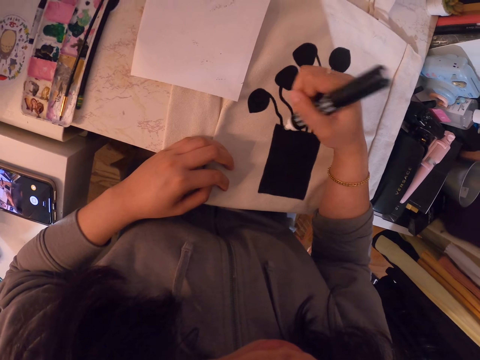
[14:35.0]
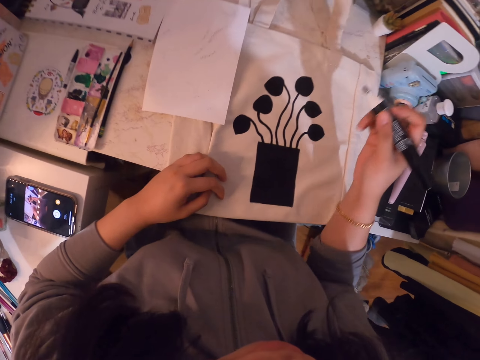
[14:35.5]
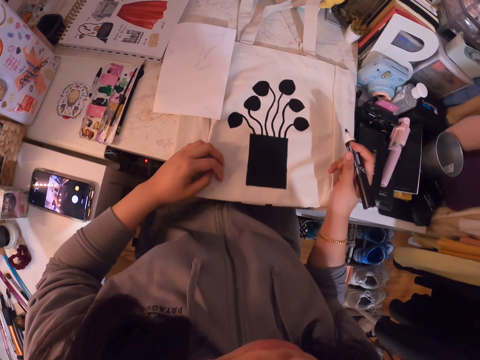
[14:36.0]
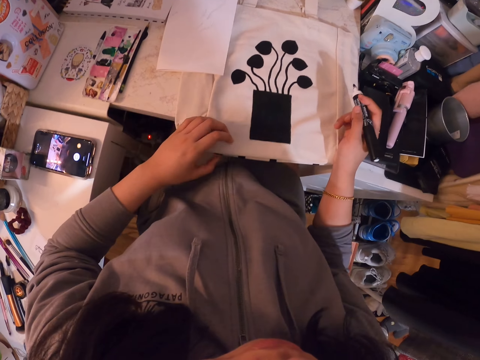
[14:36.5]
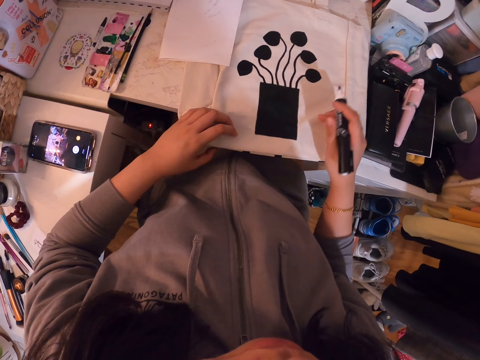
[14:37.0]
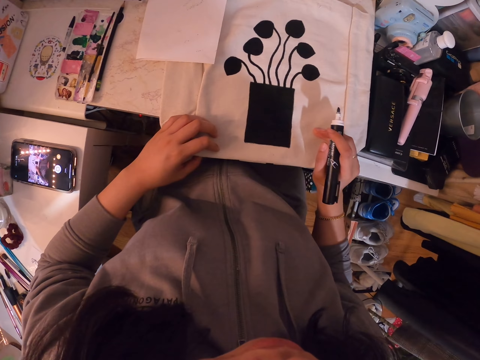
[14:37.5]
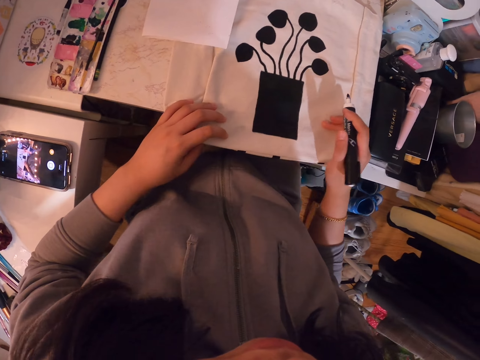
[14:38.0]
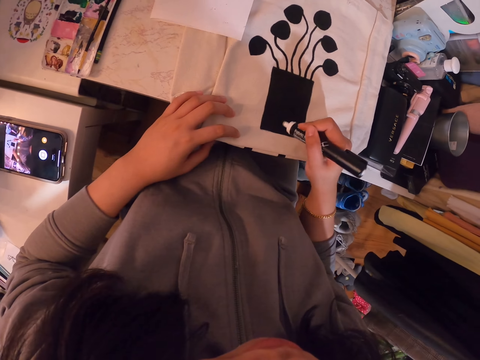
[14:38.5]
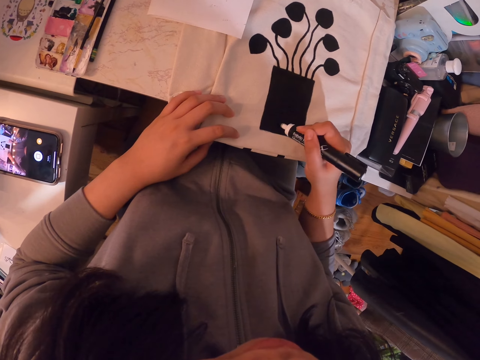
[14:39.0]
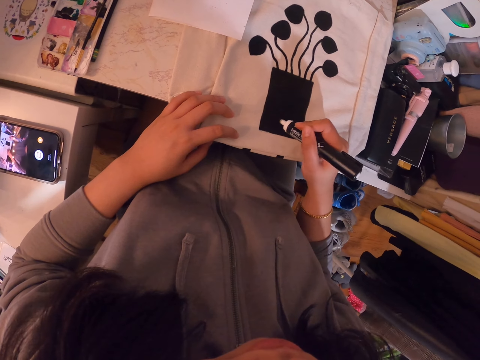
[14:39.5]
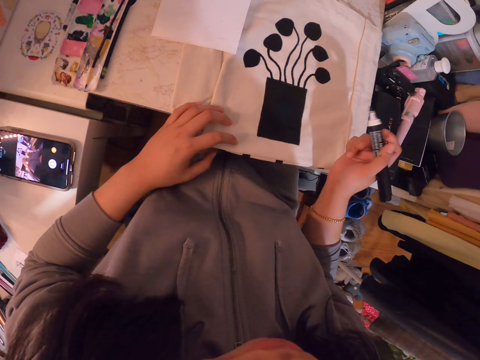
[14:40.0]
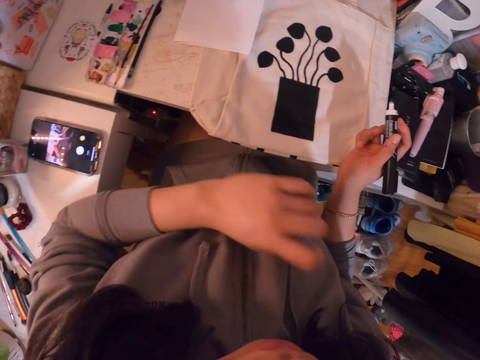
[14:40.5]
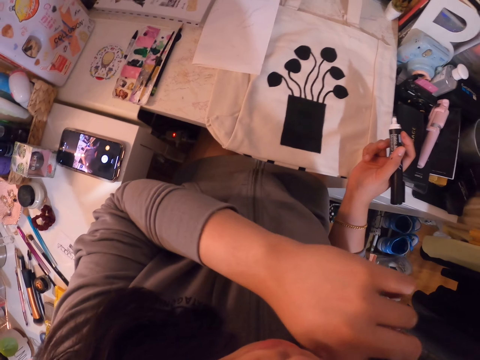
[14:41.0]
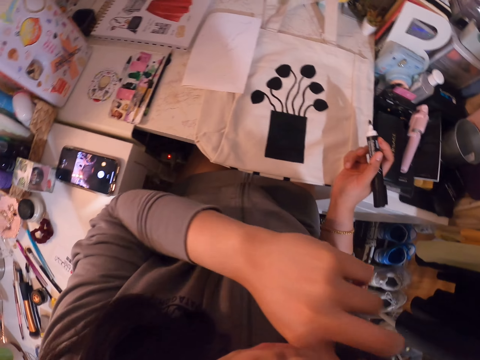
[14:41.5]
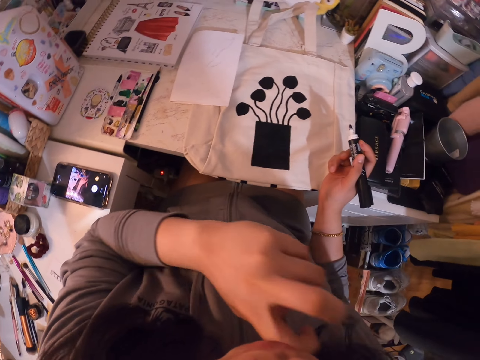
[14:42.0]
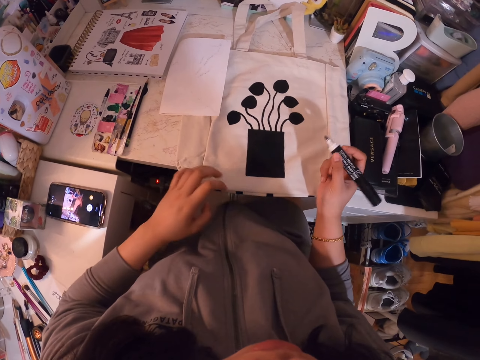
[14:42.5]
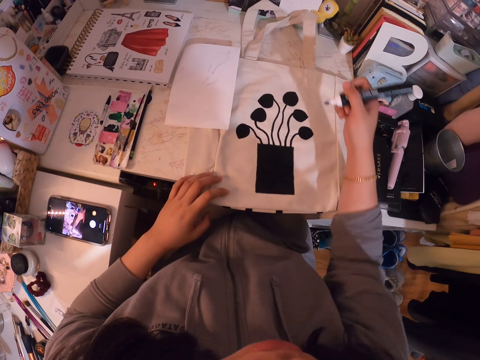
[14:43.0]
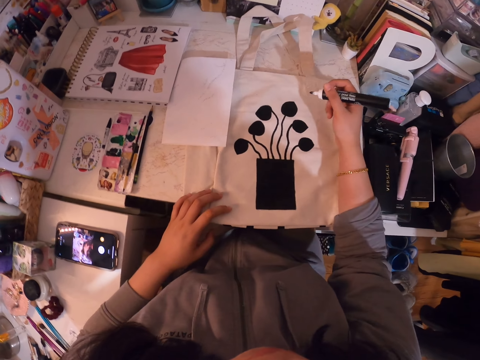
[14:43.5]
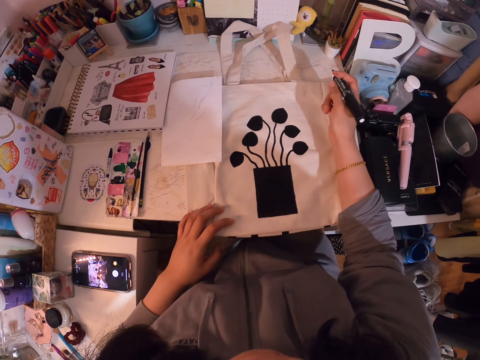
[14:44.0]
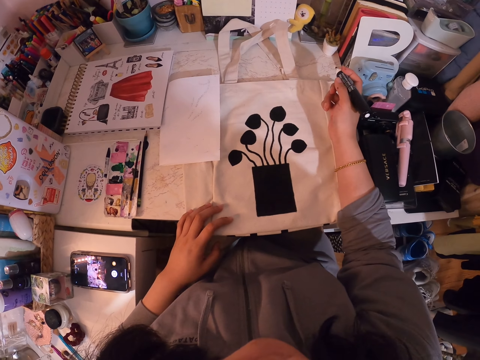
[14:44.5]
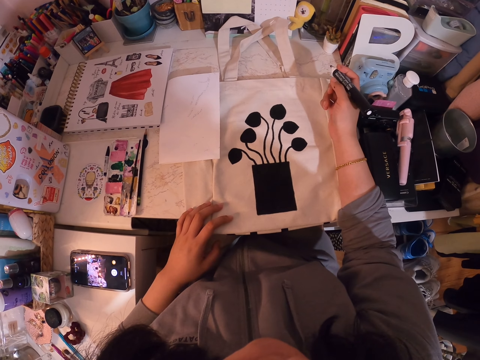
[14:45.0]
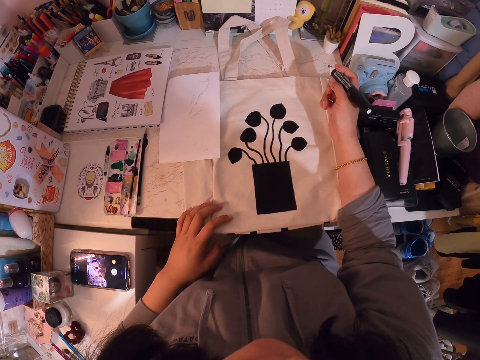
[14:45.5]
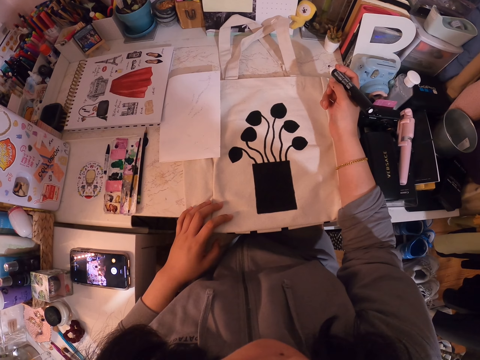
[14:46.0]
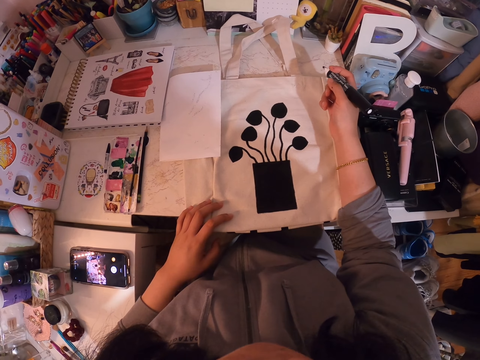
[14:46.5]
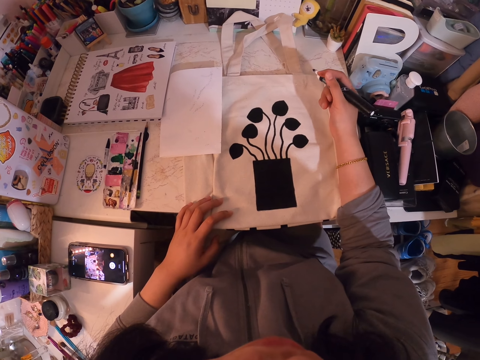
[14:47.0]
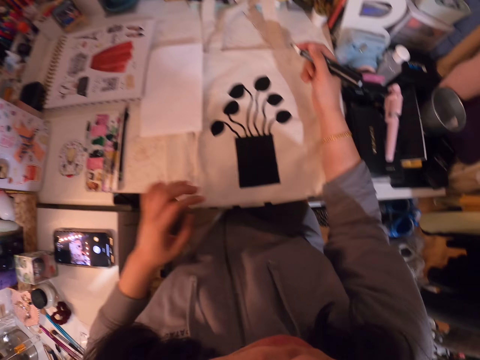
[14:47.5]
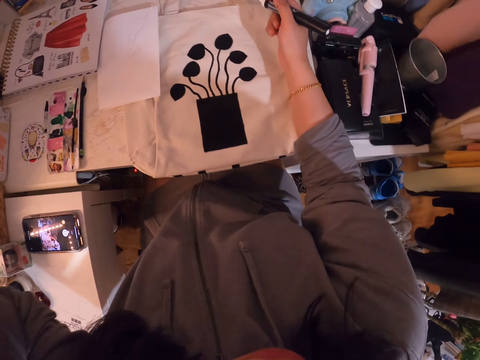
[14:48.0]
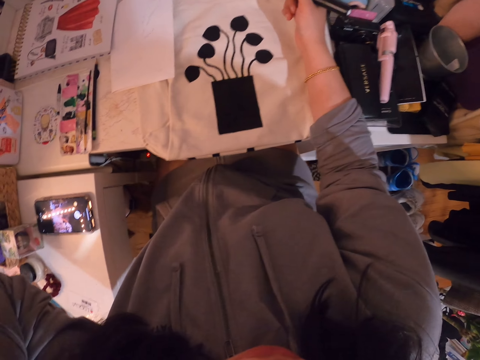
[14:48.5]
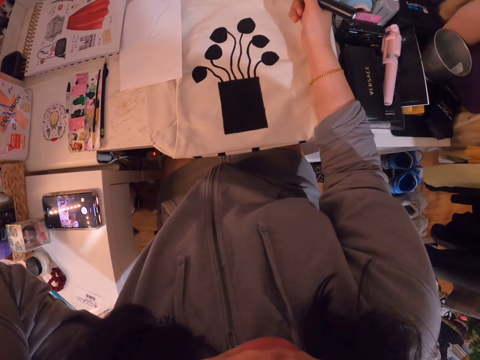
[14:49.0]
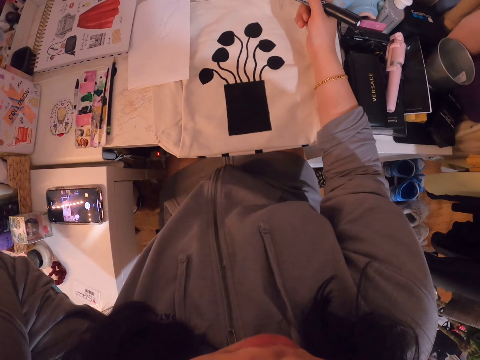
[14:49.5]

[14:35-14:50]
The camera wearer stops drawing. She paints on the paper with a painting pen. She stops drawing. She wipes her mouth with her hand.

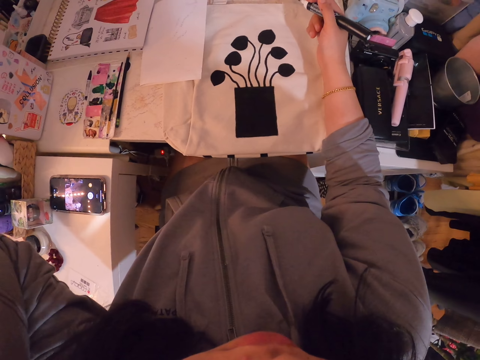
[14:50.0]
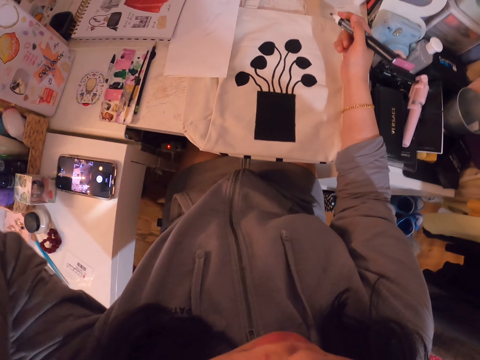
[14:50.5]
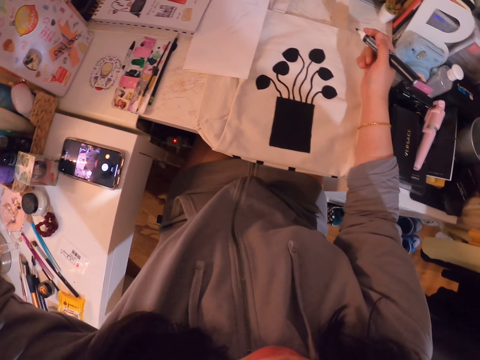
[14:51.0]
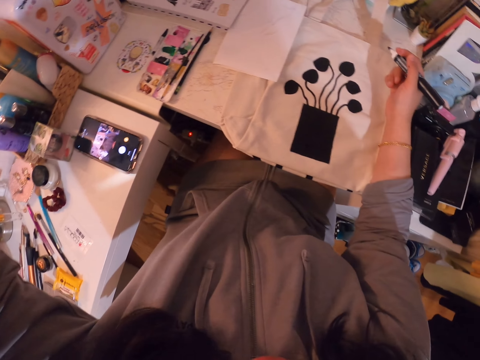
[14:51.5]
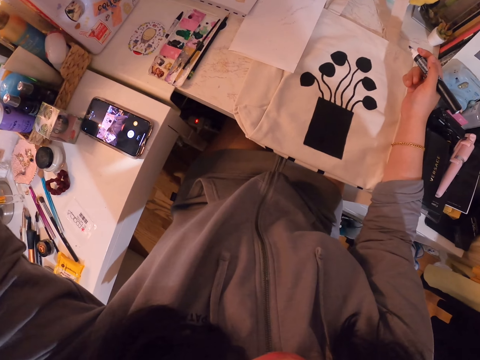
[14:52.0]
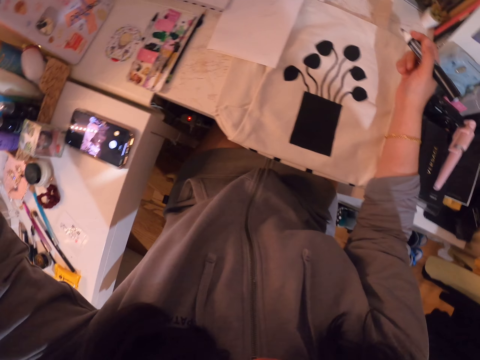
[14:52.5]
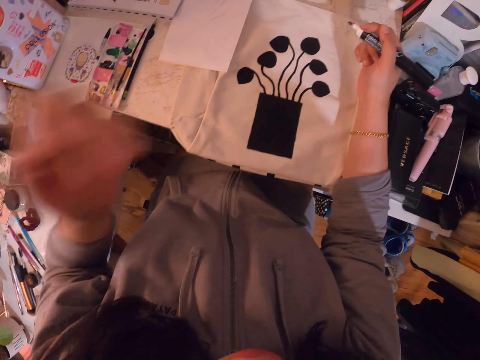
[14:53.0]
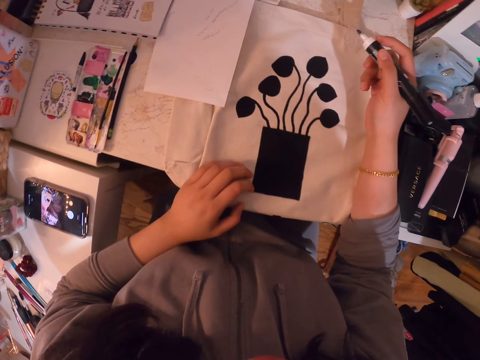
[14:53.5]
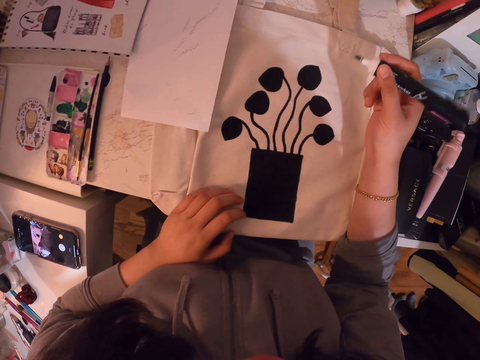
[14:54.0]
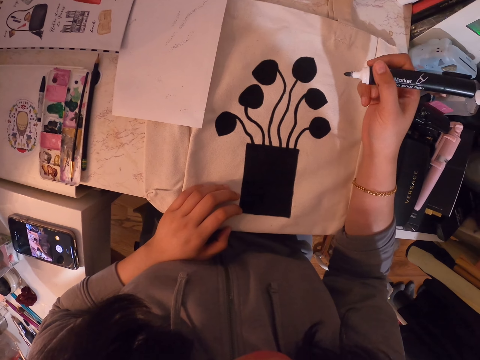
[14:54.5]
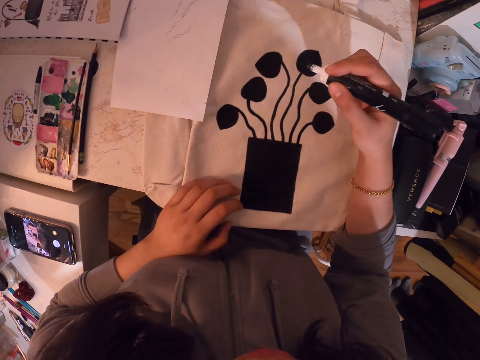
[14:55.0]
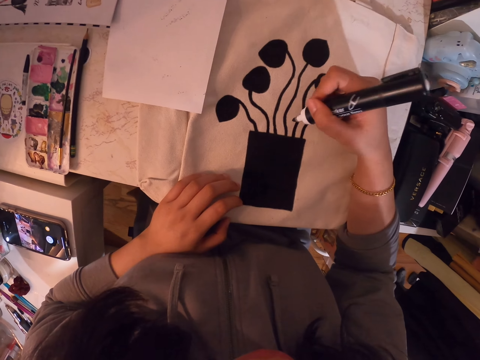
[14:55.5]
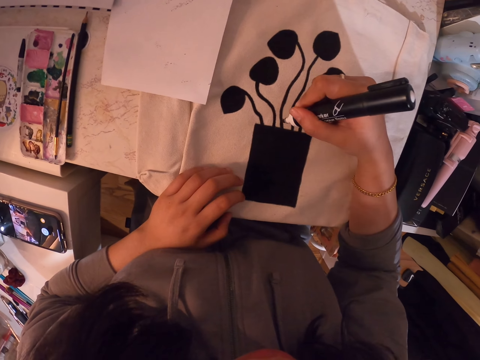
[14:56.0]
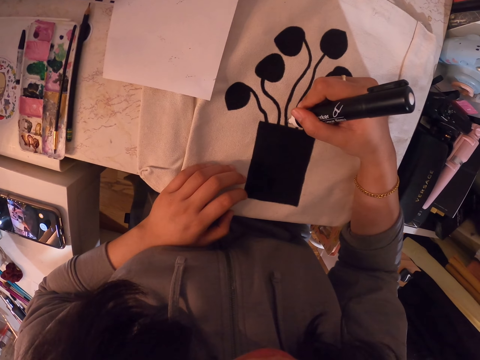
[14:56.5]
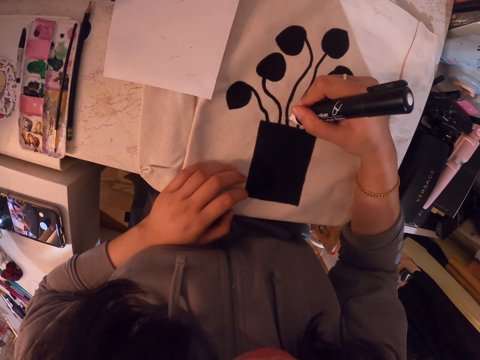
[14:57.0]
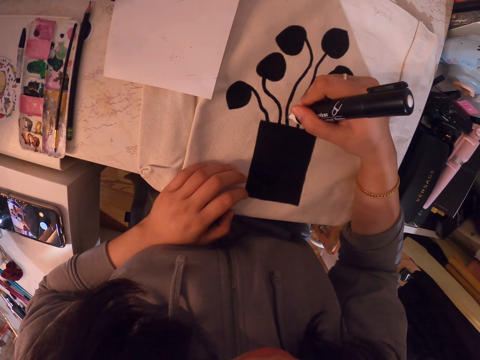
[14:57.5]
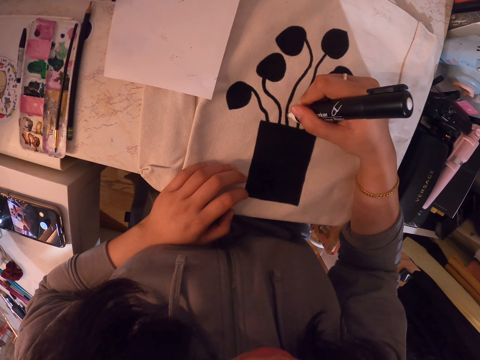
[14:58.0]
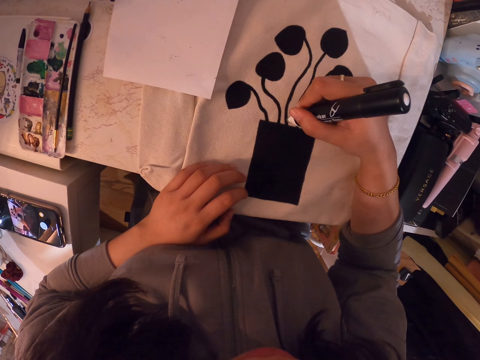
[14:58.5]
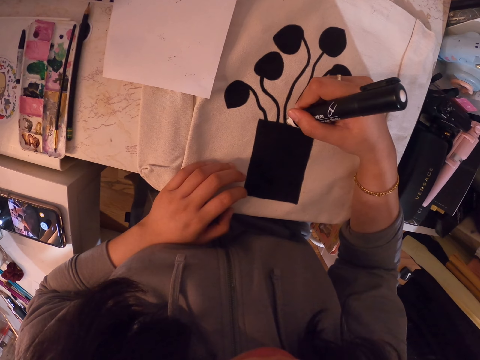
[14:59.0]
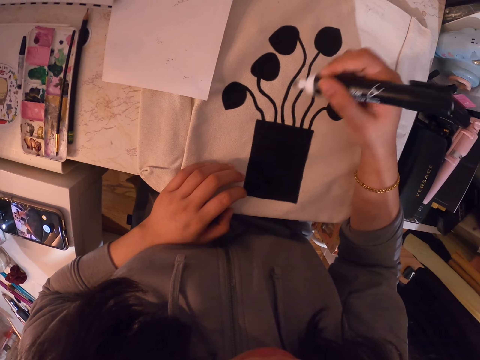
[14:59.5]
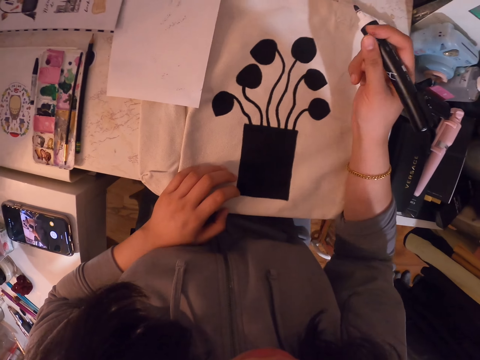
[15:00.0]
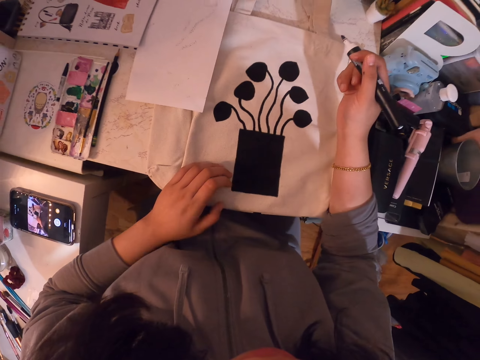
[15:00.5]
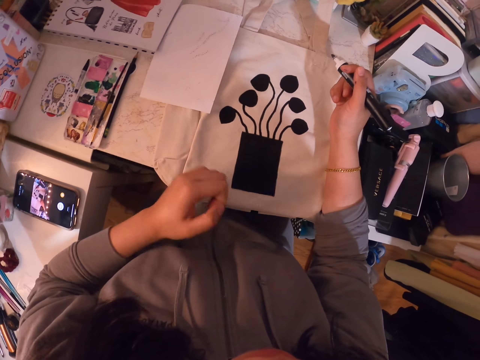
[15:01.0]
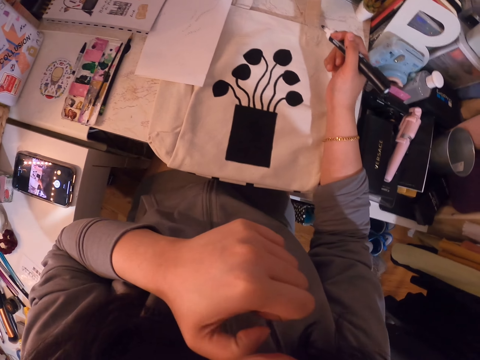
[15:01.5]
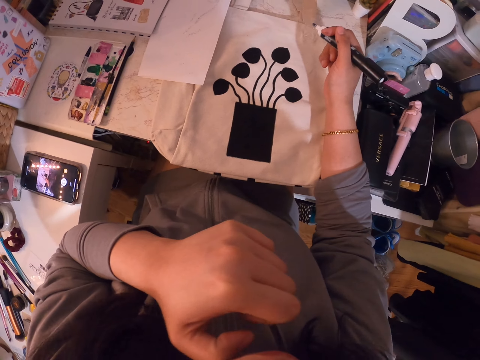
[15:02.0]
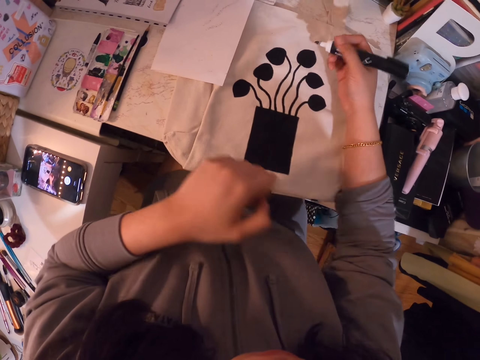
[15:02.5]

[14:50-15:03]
The camera wearer looks at the diagram. They draw the paint. They paint on the paper with a painting pen. They stop drawing.
